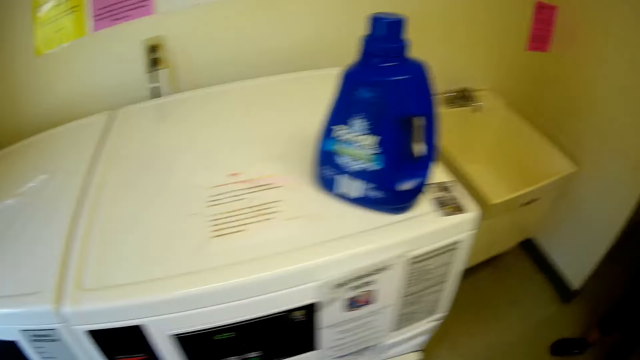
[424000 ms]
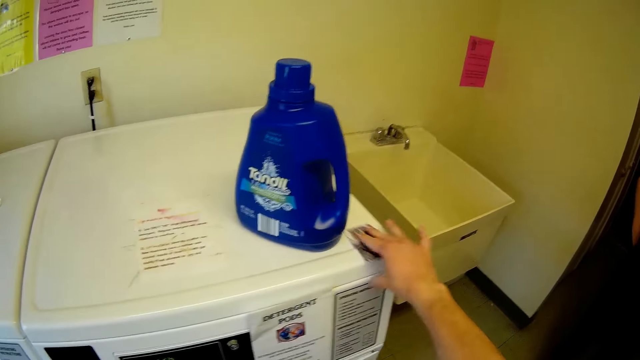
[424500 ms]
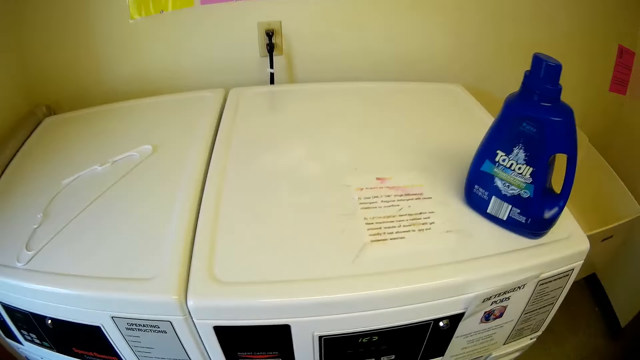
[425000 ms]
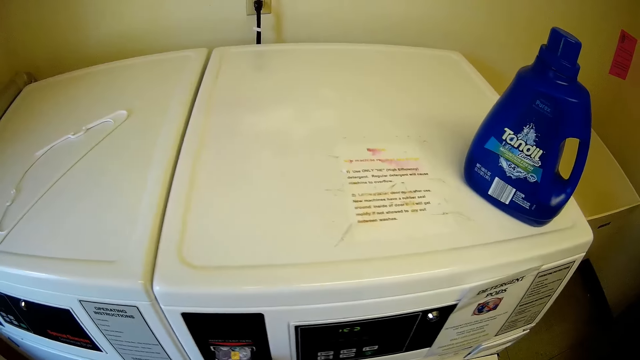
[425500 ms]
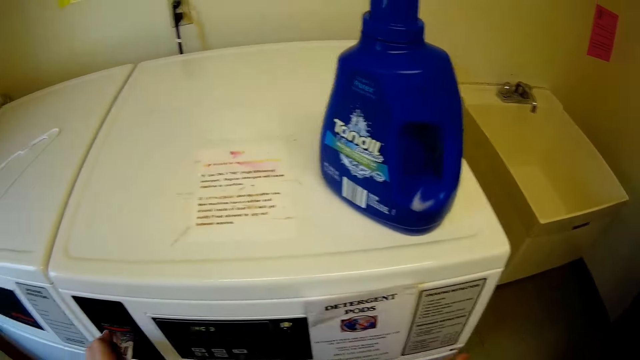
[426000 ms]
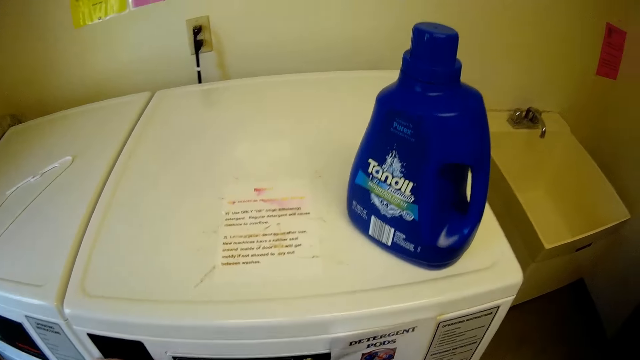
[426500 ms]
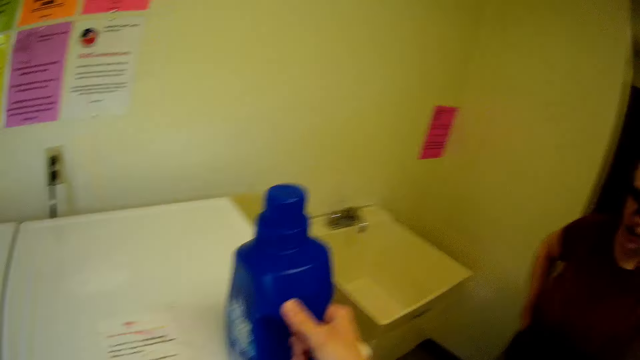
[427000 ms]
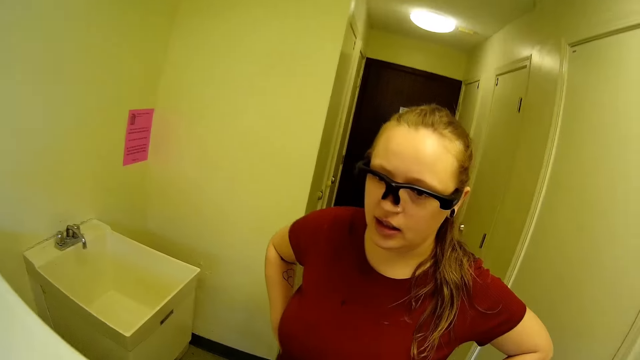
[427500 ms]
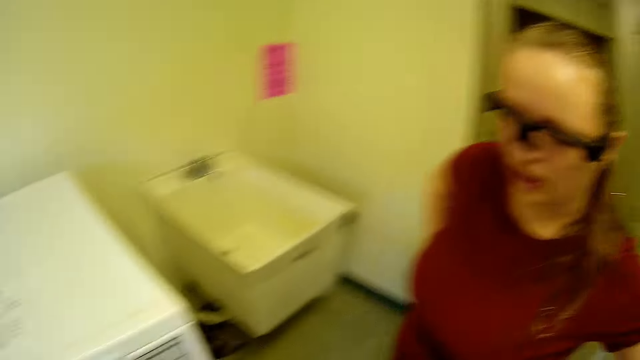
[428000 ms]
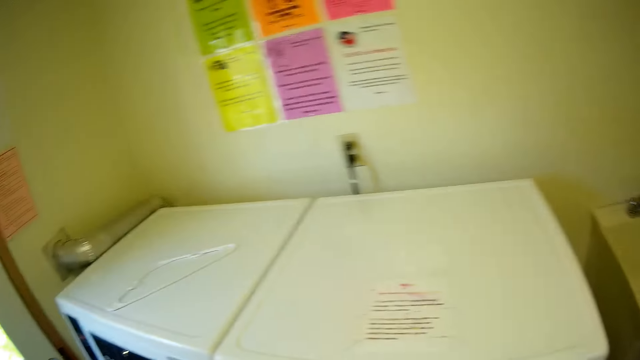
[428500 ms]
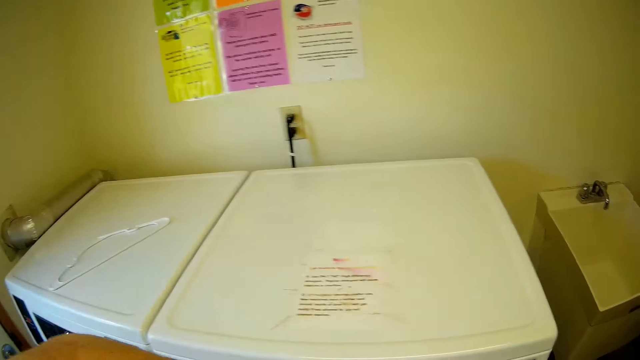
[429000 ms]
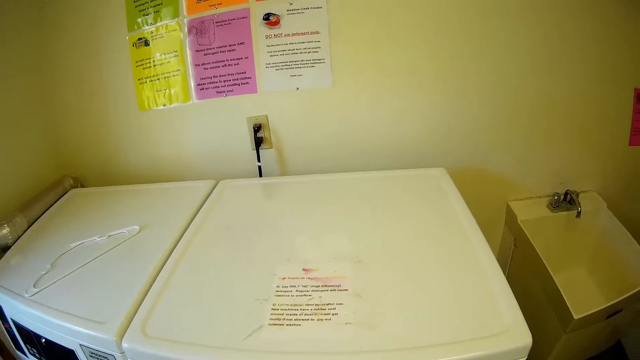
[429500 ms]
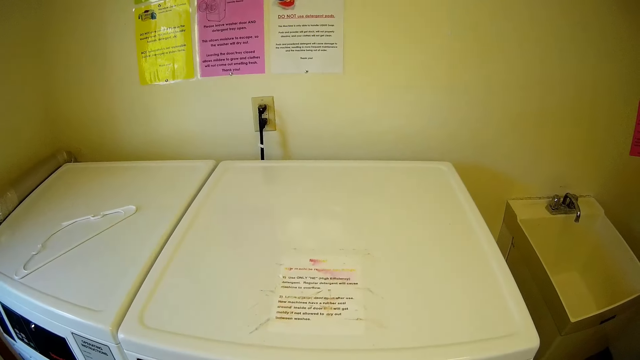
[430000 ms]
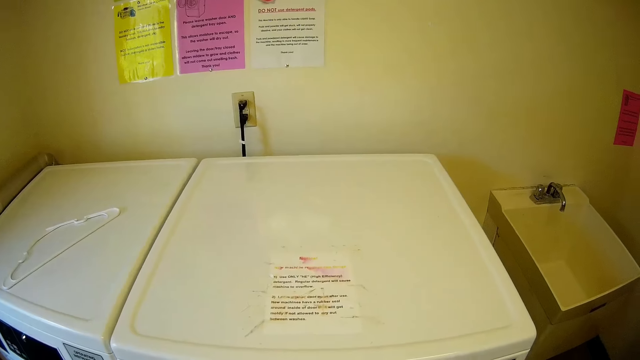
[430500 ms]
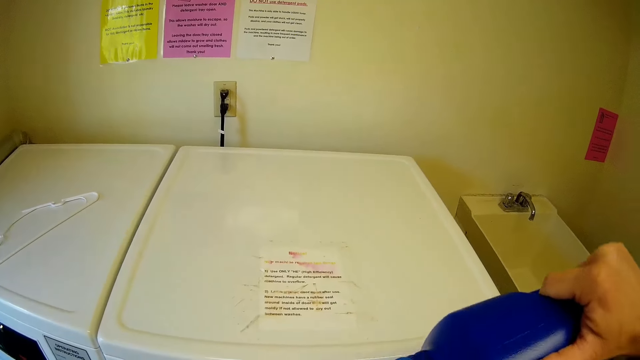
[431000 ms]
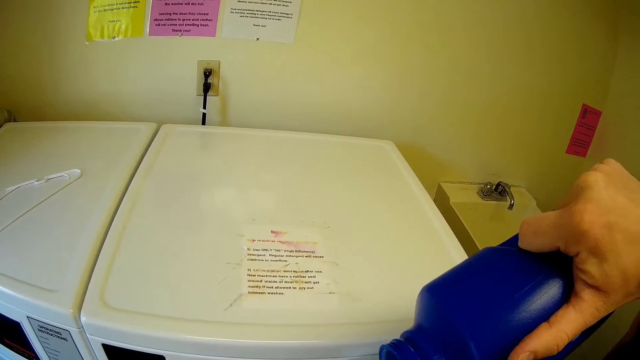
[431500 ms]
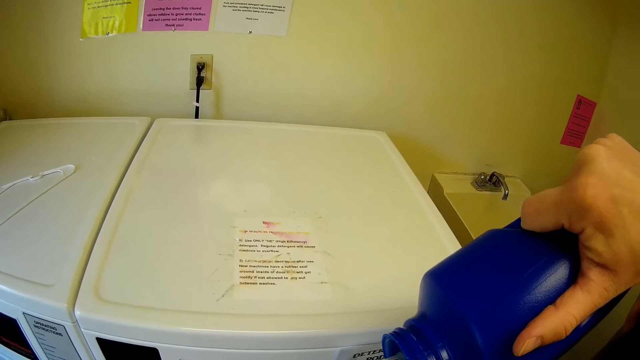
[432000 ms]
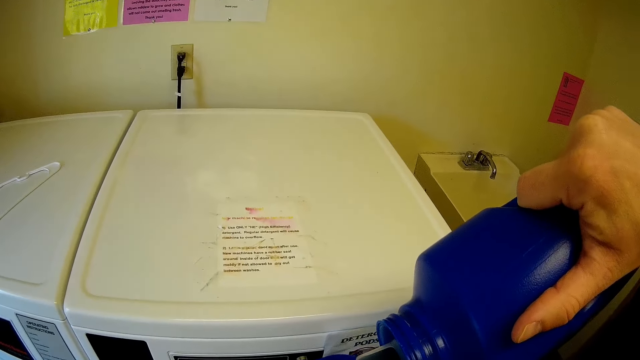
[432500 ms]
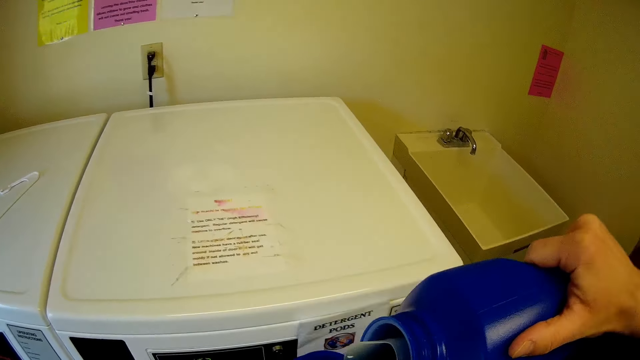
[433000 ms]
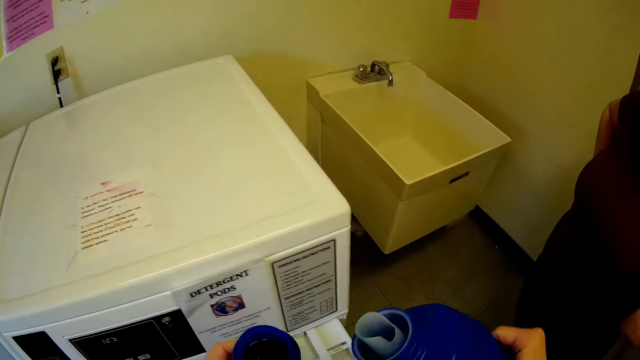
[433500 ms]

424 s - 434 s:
The camera wearer looks around. He picks a card from the washing machine with his right hand. He puts the card in the washing machine with his left hand. He does something. He carries the gallon of soap on the washing machine with his right hand. He picks something from the top of the washing machine with the right hand. He looks around. He does something. He pours soap in the cover of the gallon of soap with his right hand. He converses with a woman.

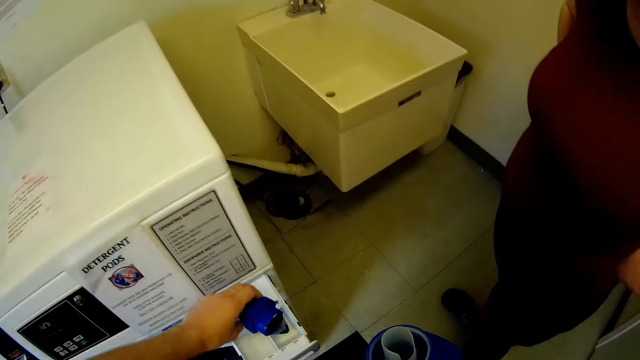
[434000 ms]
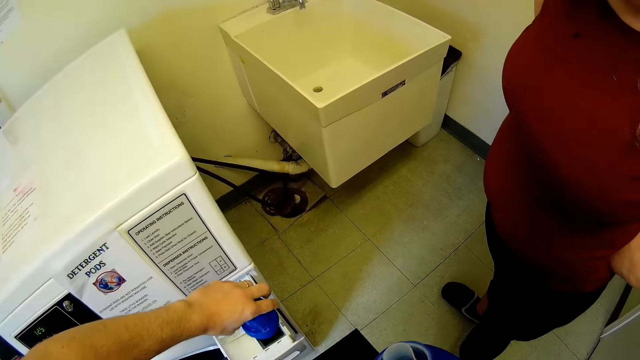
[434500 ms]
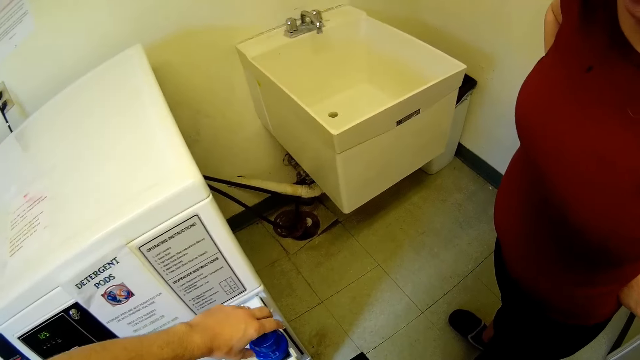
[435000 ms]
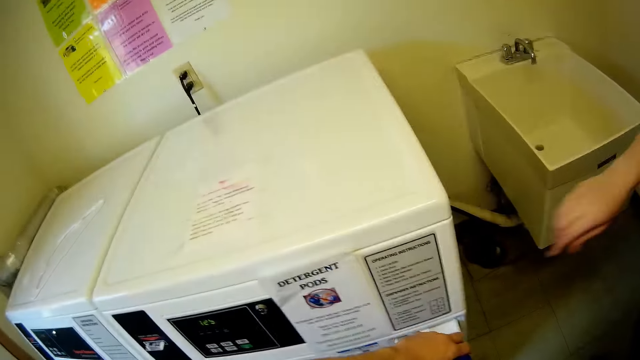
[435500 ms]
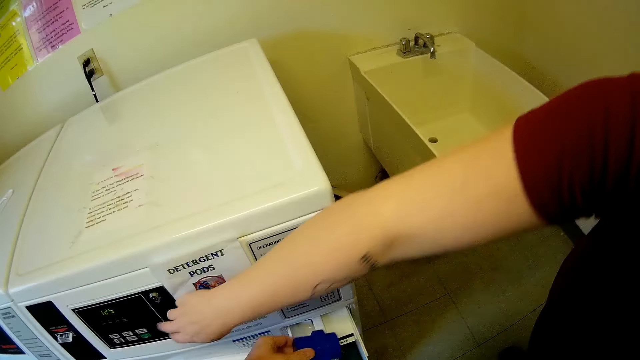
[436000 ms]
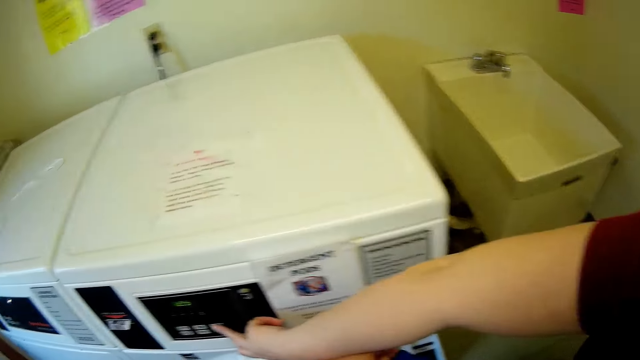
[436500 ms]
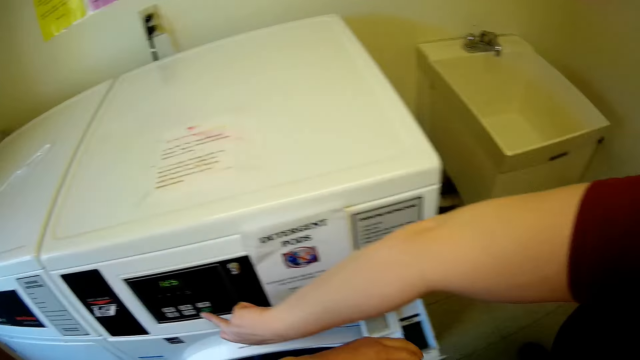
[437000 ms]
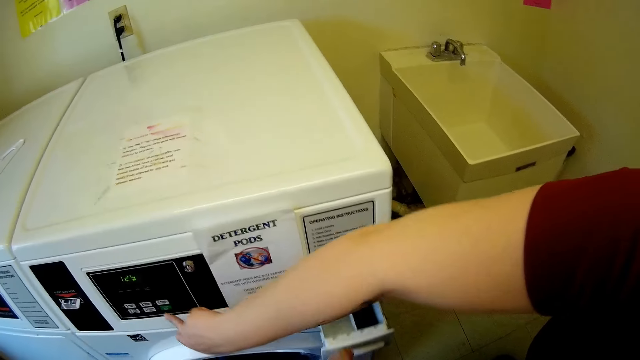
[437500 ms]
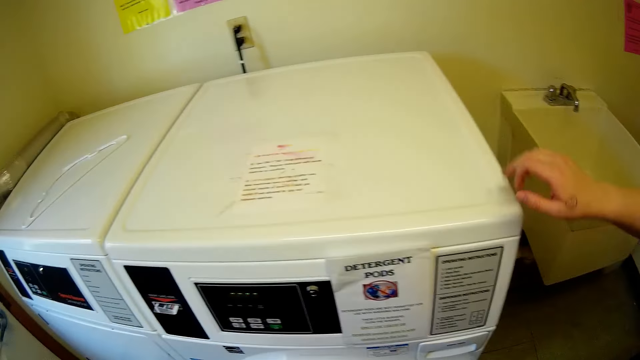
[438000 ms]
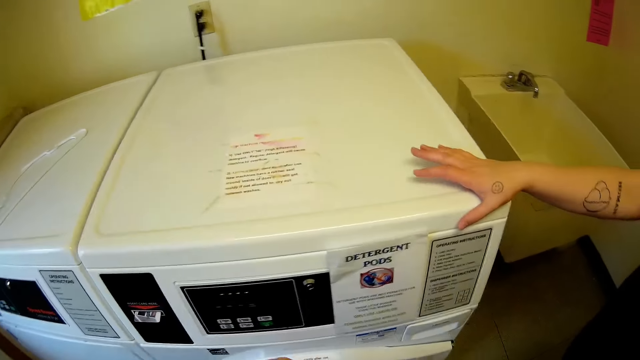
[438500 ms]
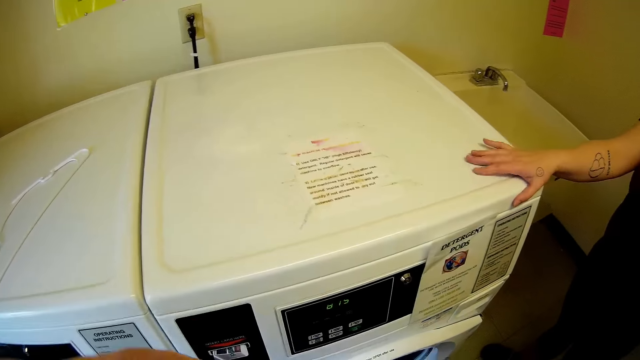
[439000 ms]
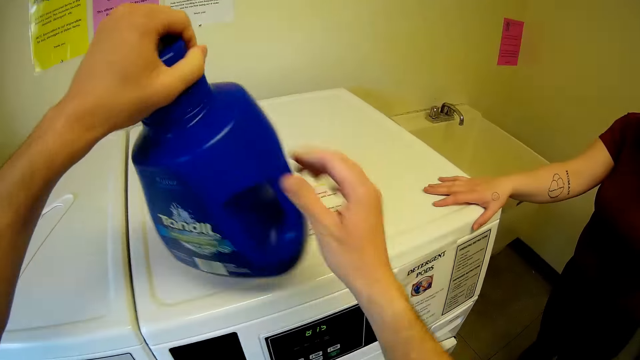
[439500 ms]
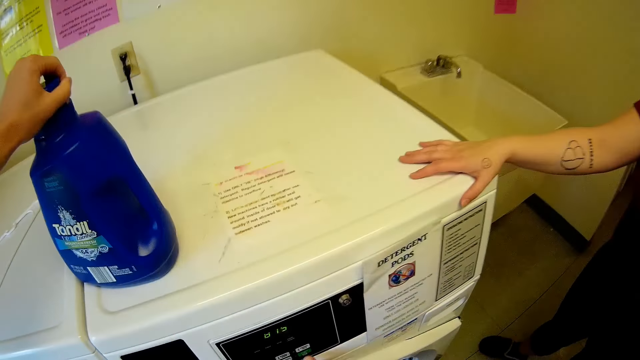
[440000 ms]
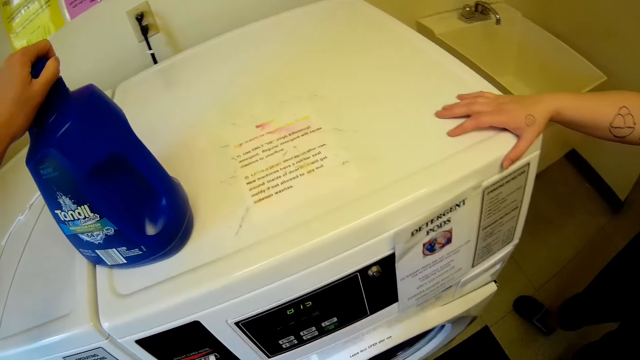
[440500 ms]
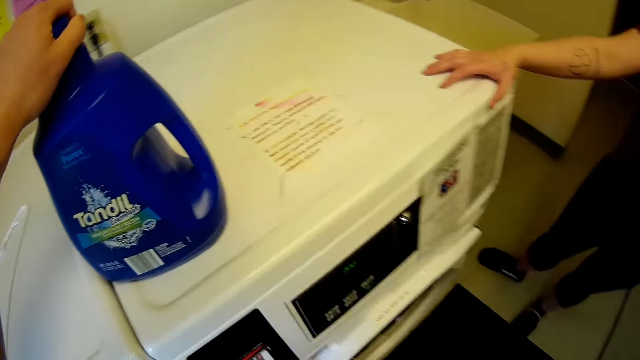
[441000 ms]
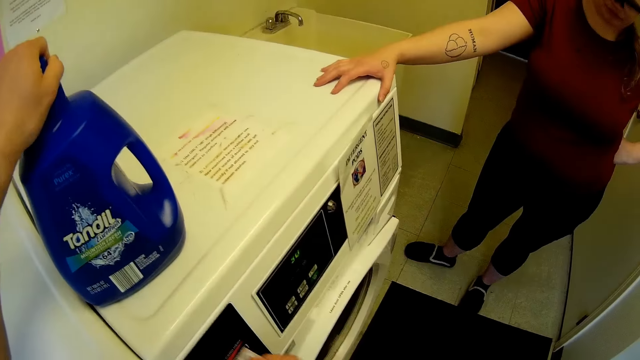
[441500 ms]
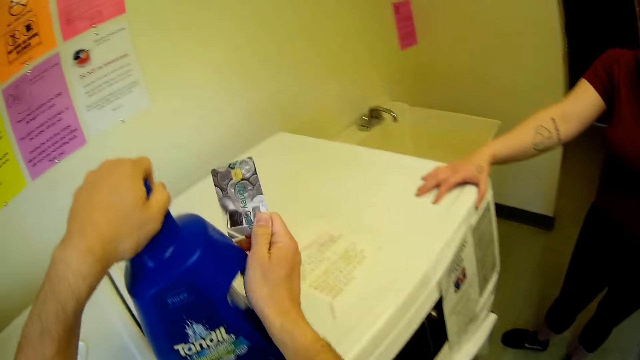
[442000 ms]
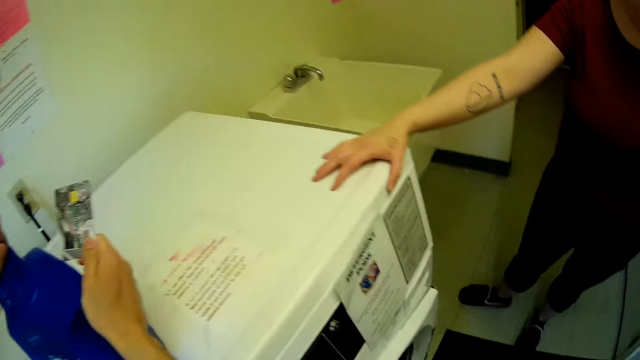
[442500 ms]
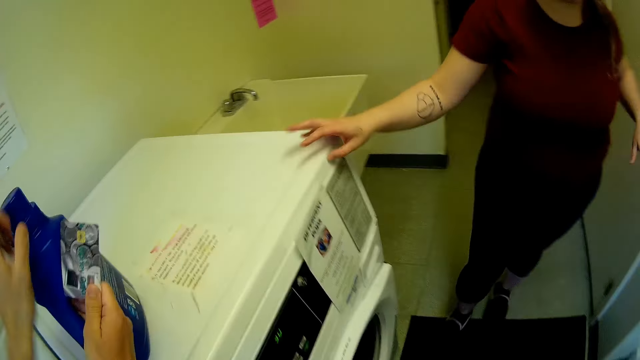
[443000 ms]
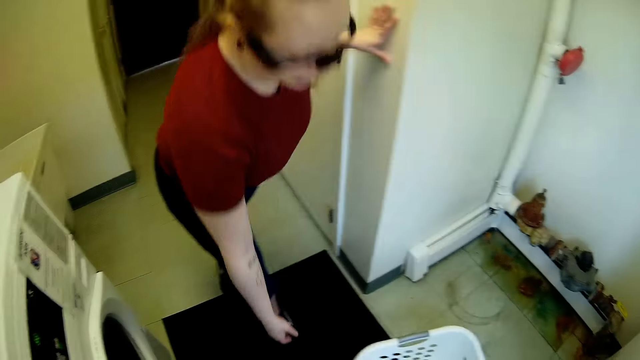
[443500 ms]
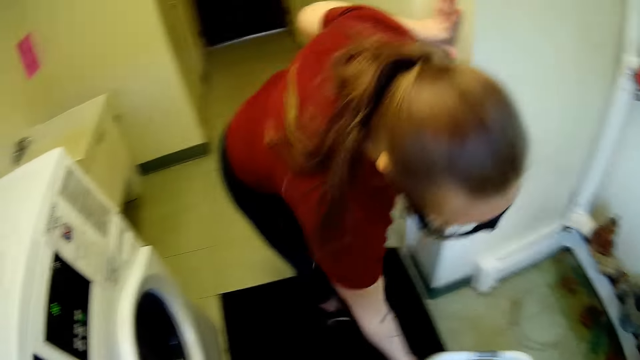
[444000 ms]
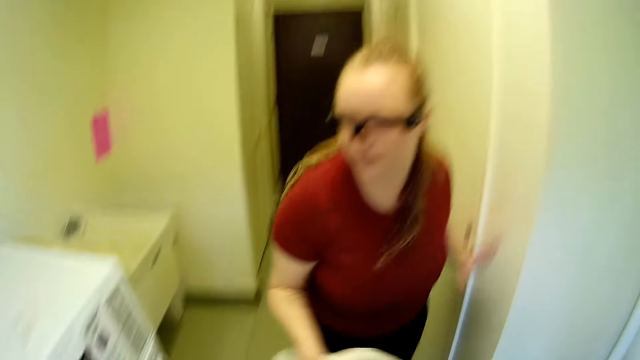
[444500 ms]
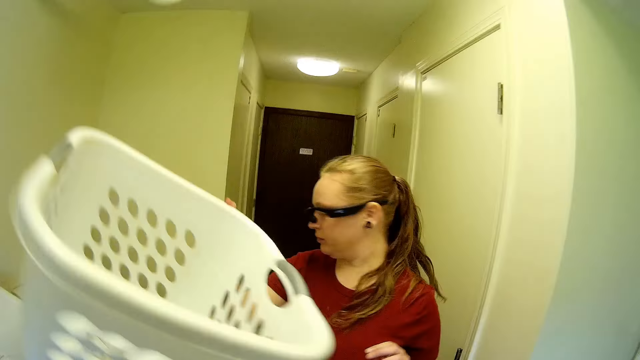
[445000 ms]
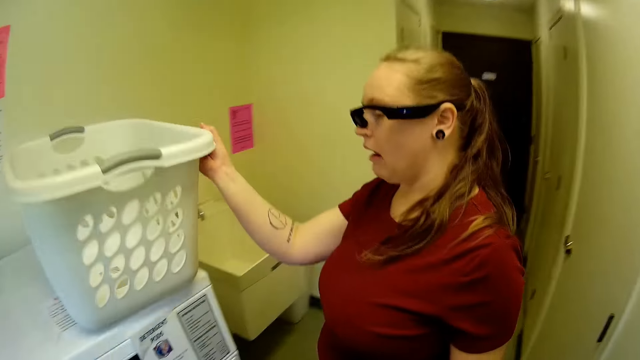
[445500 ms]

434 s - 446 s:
The camera wearer pours the soap from the cover into the washing machine with his left hand. He puts something in the washing machine. A woman puts on the washing machine and presses a button on the washing machine with her right hand. The camera wearer closes the soap case of the washing machine with his right hand. The woman puts her right hand on the washing machine and moves her hand in the washing machine. The camera wearer holds the gallon of soap with his hands. He puts the gallon of soap on top of the washing machine with his left hand. He presses a button on the washing machine with his right hand. He does something. He removes the card from the washing machine with his right hand. He holds the gallon of soap with both hands. He covers the gallon of soap with his left hand. He picks something with the right hand. He tightens something with the left hand. He looks around. The woman picks the laundry basket from the floor with her right hand.
